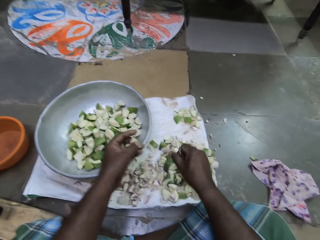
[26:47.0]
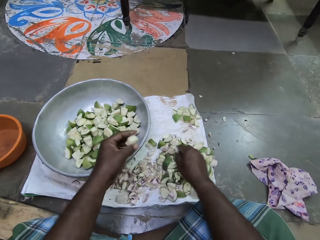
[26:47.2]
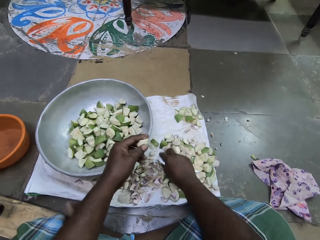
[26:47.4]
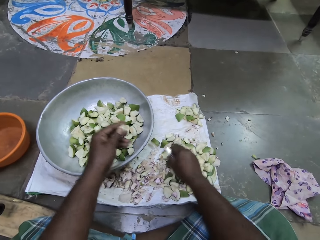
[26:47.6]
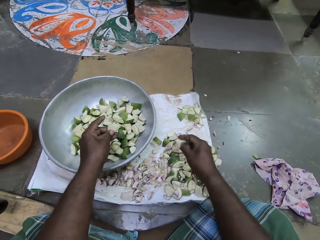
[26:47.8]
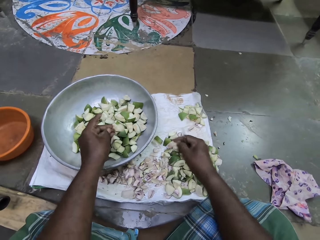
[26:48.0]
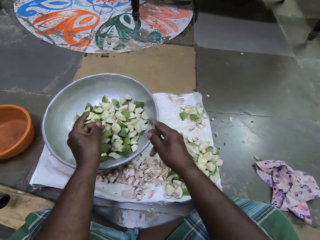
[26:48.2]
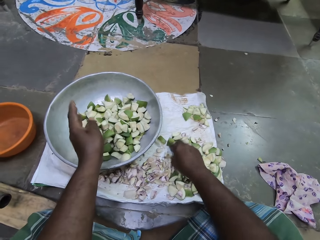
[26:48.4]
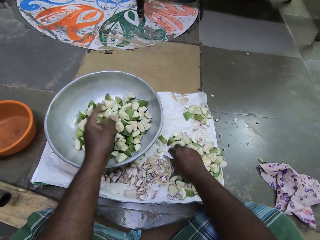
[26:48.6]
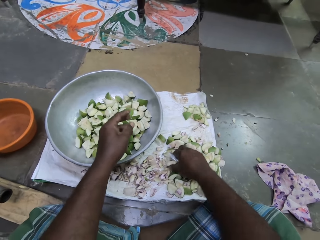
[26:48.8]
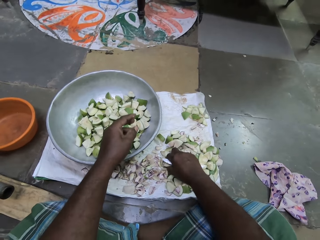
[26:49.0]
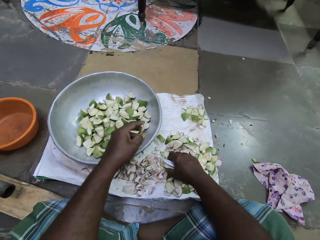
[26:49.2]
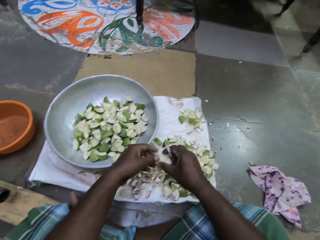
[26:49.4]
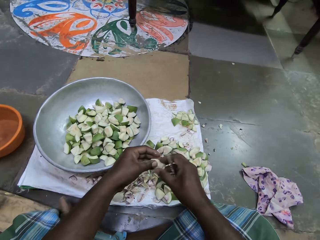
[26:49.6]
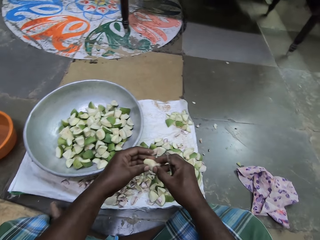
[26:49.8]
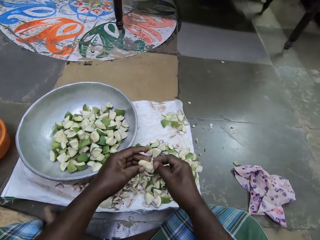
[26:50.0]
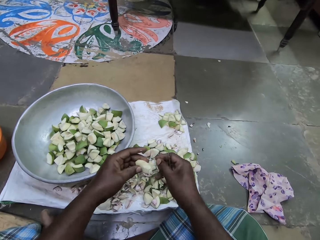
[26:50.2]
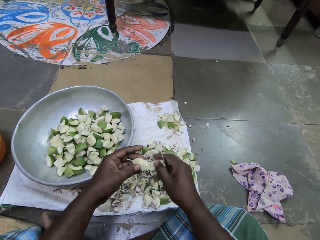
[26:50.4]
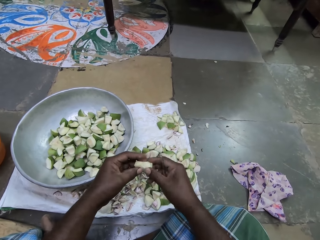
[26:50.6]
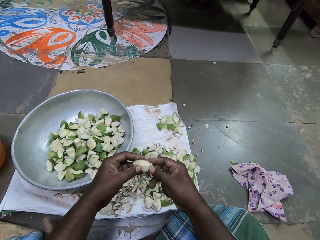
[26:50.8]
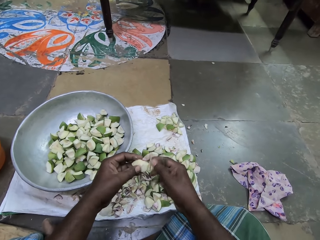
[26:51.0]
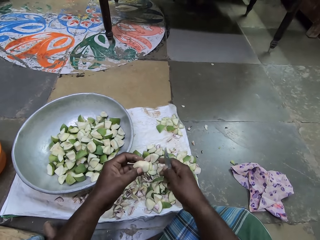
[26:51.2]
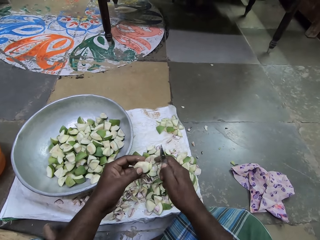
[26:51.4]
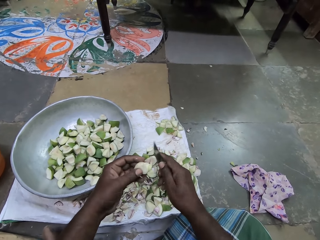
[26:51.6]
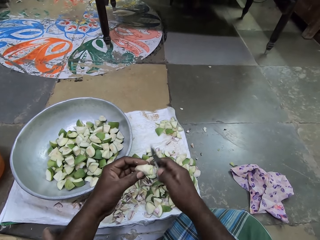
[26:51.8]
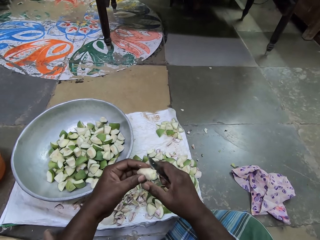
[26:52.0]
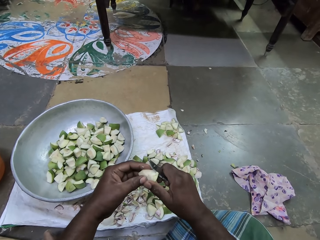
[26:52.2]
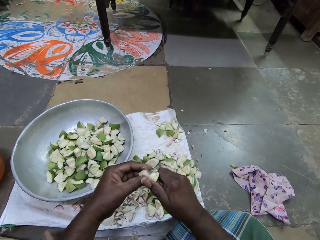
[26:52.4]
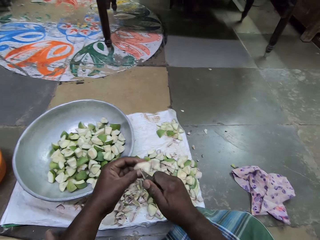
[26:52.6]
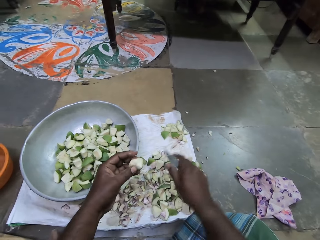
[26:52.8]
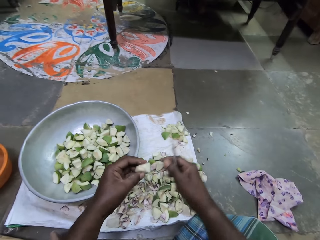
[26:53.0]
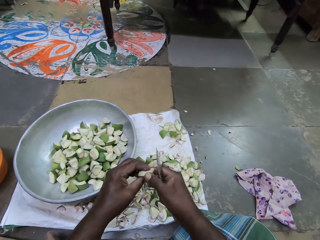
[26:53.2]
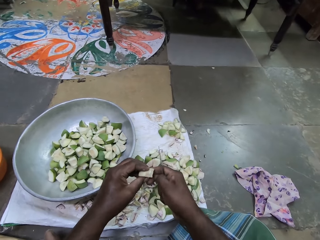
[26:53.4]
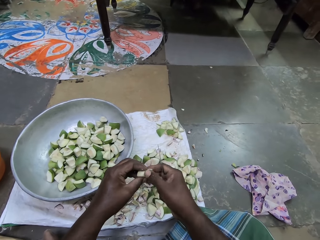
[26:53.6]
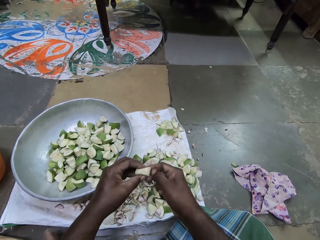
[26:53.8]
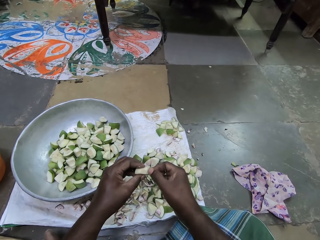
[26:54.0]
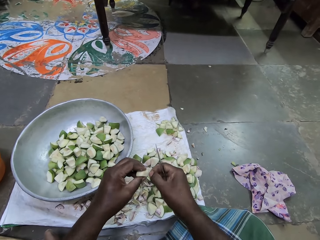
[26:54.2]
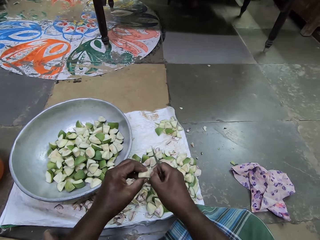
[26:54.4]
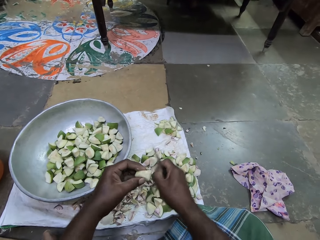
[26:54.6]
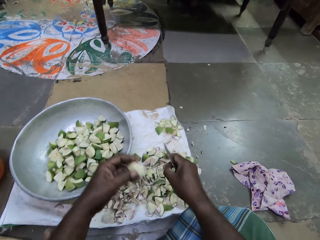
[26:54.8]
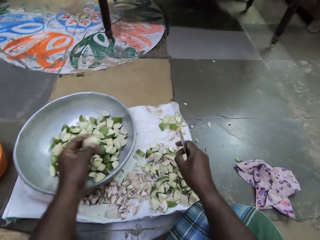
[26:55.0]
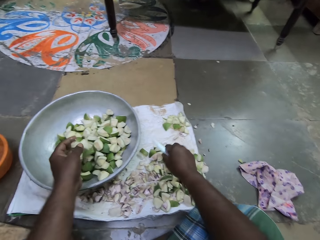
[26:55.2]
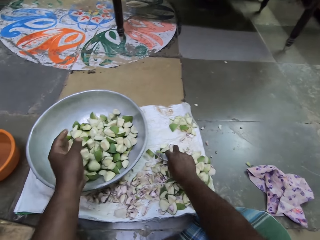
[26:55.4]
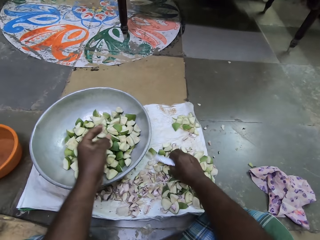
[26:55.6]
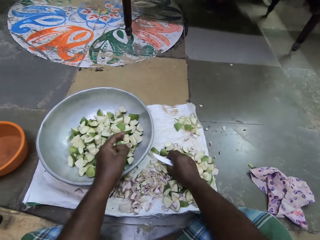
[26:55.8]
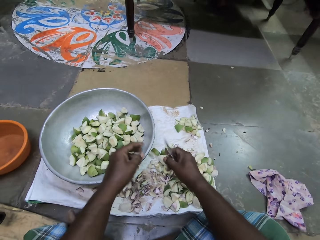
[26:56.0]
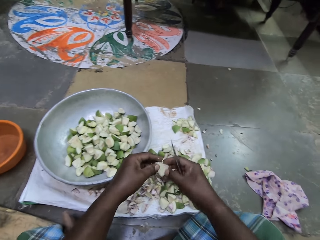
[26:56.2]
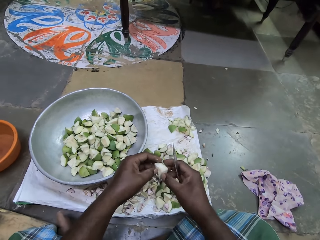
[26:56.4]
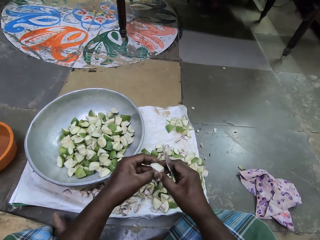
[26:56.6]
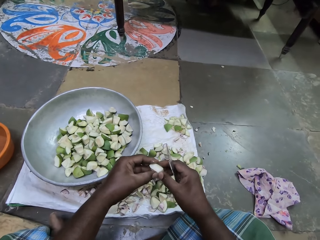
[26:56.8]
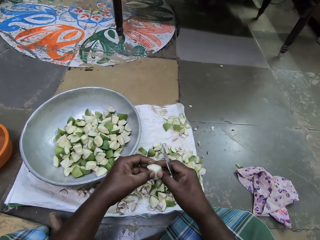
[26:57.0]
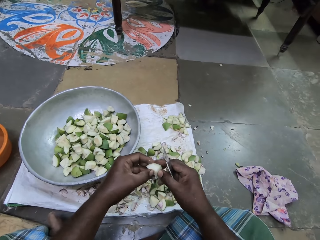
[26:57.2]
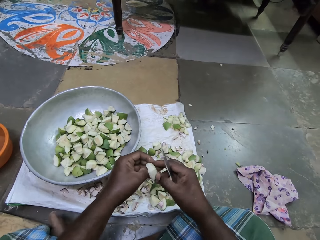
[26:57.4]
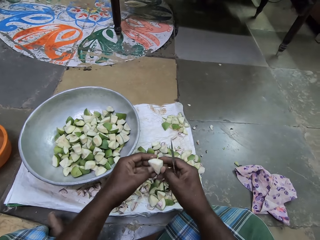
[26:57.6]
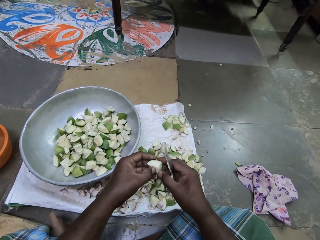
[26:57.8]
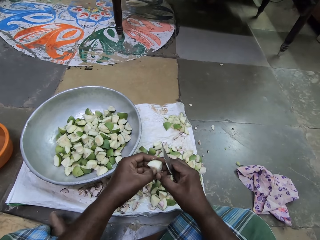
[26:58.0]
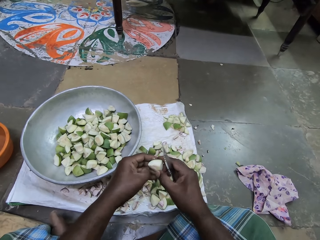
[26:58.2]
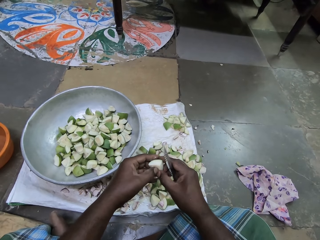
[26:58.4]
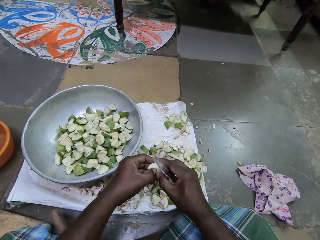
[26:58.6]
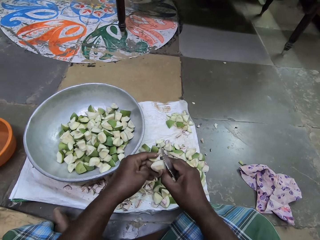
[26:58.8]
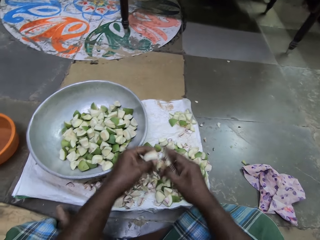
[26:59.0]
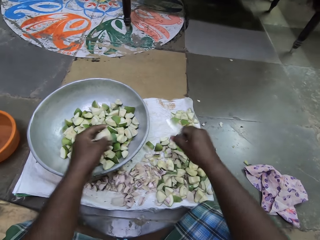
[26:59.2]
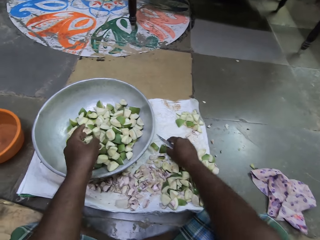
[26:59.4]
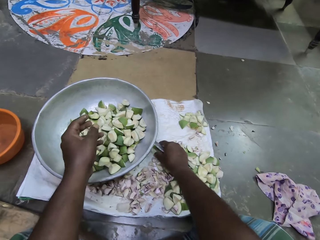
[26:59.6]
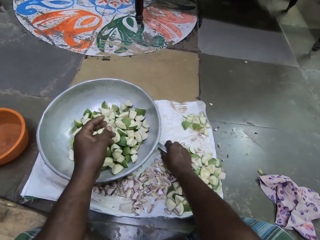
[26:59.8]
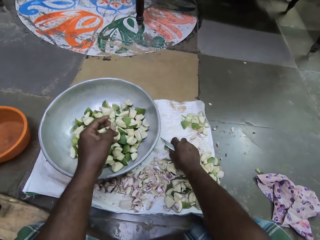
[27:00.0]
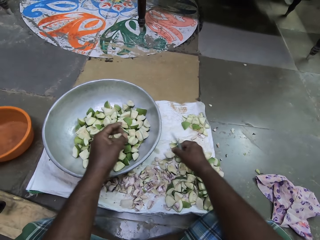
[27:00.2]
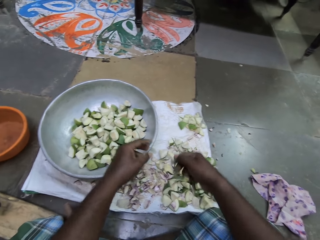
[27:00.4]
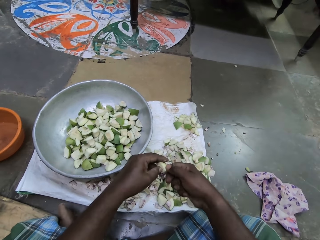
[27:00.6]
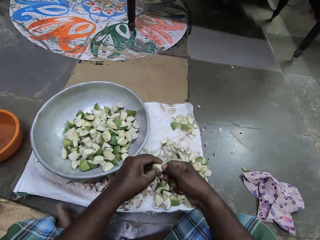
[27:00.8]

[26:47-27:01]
The camera wearer holds the apple slice with her left hand. She picks up an apple slice from the cloth on the floor with her right hand. She drops the apple slice in the bowl on the floor with her left hand. She drops the apple slice in the bowl on the floor with her right hand. She picks up an apple slice or piece of fruit from the cloth on the floor with her right hand. She cleans the apple slice with both hands. She scratches the piece of fruit. She cuts the apple slice in her left hand with the knife in her right hand. She cleans the apple slice with both hands. She drops the apple slice in the bowl on the floor with her left hand. She picks up an apple slice from the cloth on the floor with her right hand. She cleans the apple slice with both hands. She drops the apple slice in the bowl on the floor with her left hand. She picks up an apple slice from the cloth on the floor with her right hand.

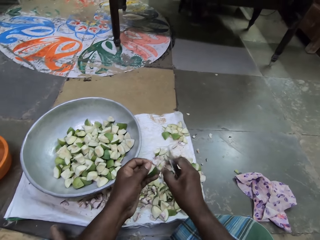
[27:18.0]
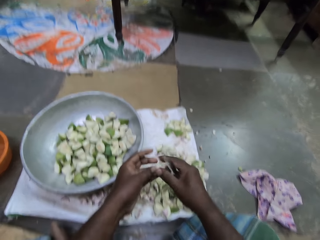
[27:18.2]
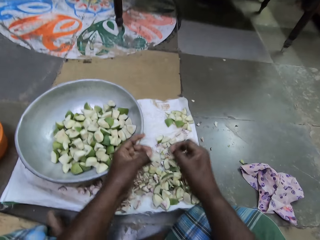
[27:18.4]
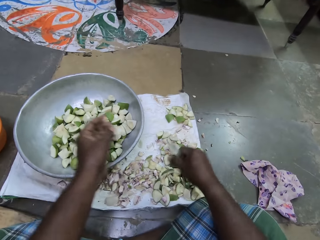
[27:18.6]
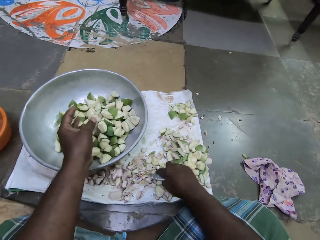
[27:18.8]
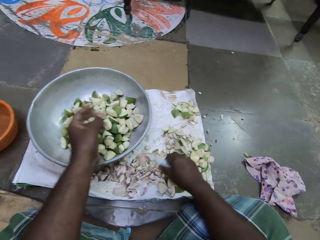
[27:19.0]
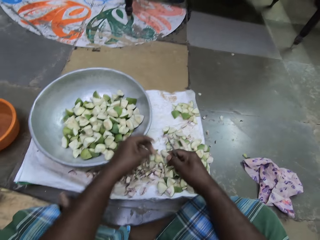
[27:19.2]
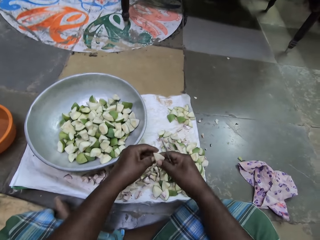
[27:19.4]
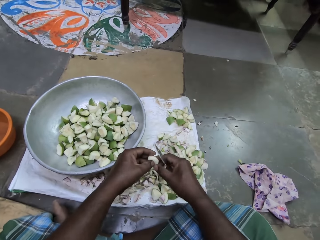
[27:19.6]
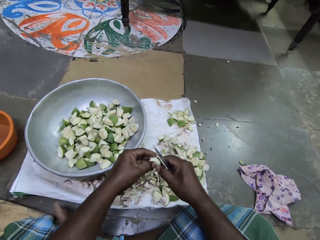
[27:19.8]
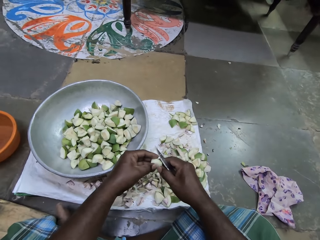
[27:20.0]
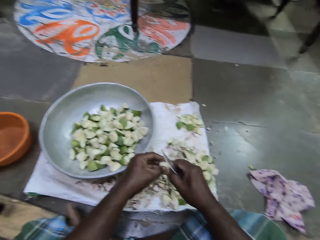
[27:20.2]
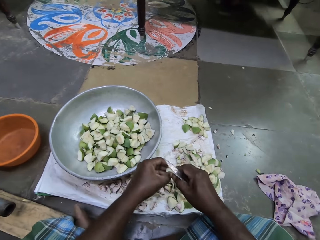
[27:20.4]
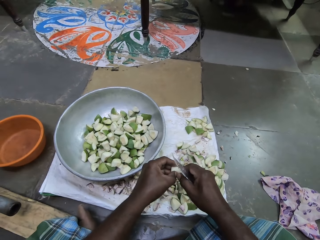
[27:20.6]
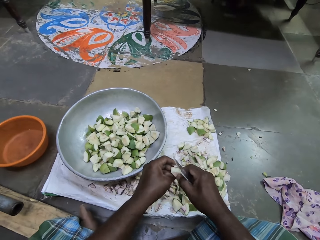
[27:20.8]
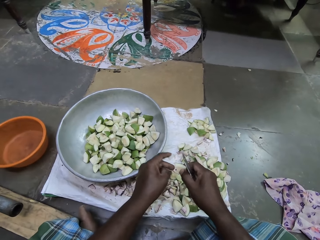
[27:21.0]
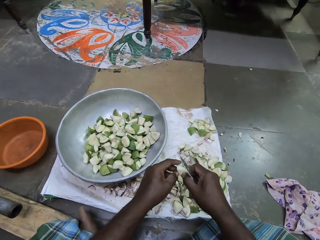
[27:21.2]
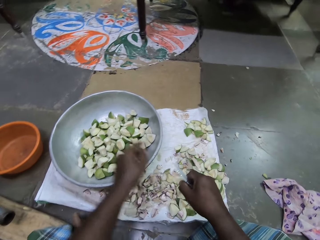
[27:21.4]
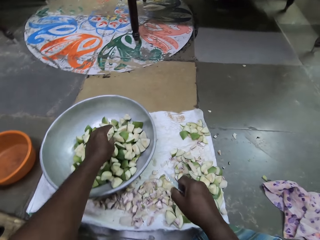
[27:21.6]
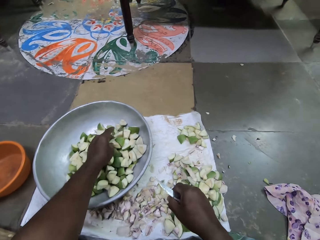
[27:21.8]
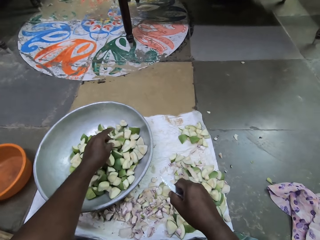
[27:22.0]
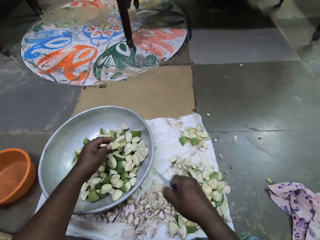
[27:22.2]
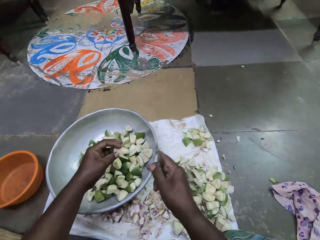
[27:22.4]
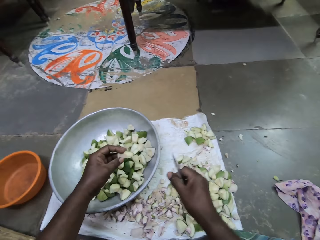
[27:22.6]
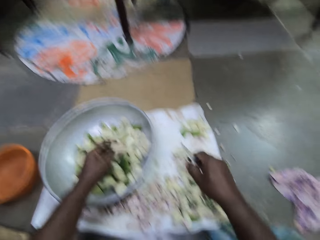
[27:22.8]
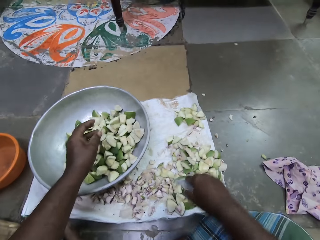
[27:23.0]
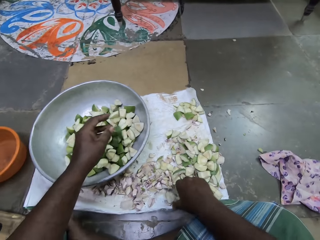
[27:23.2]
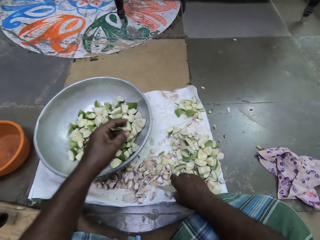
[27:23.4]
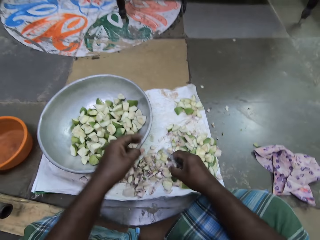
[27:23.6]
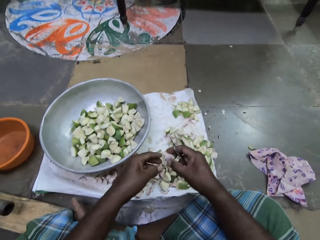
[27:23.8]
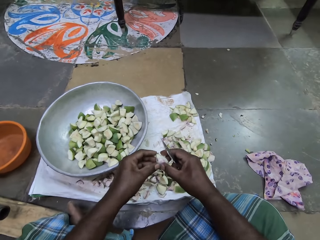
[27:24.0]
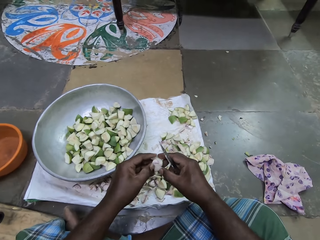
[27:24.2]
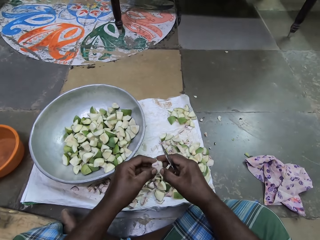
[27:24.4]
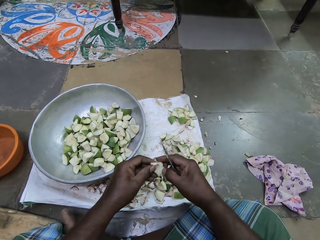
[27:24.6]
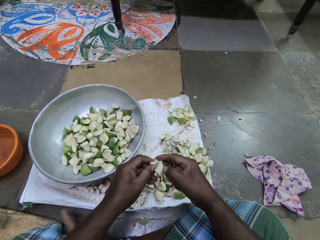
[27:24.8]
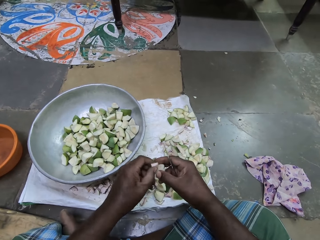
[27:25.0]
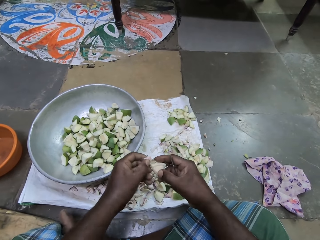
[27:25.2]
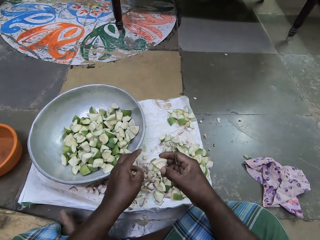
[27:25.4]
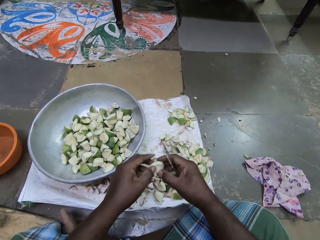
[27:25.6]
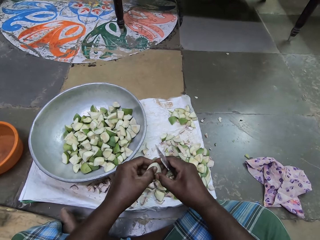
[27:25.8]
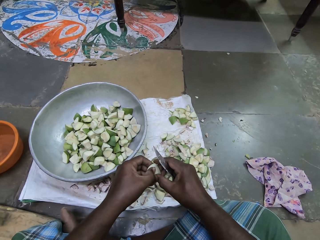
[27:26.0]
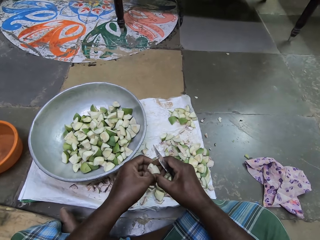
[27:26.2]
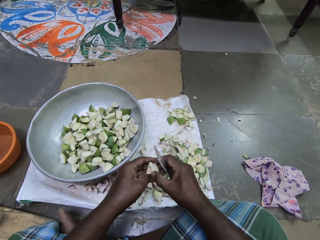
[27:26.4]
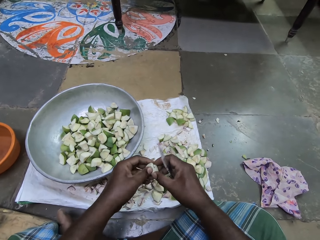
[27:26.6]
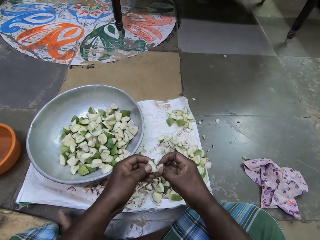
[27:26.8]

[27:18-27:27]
The camera wearer drops the diced apple in the pot on the sack on the floor with her left hand. She picks a diced apple on the sack on the floor with her right hand. She peels the diced apple in her right hand with her left hand. She picks a diced apple in the pot on the sack on the floor with her left hand. She drops the diced apple in the pot on the sack on the floor with her right hand. She drops the diced apple in the pot on the sack on the floor with her left hand. She picks a diced apple on the sack on the floor with her right hand. She peels the diced apple in her right hand with her left hand.
